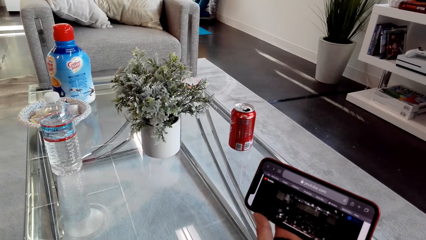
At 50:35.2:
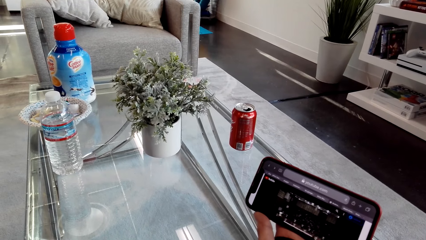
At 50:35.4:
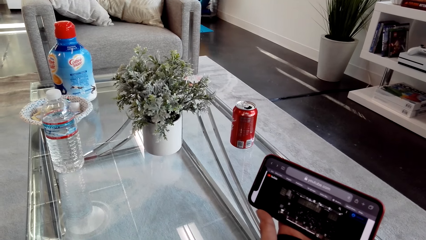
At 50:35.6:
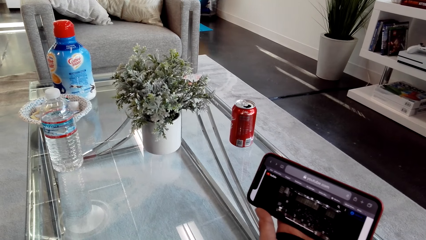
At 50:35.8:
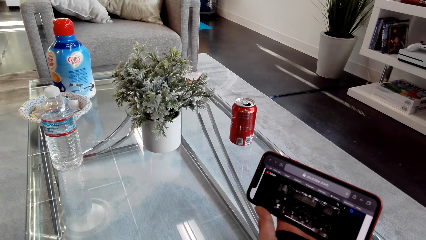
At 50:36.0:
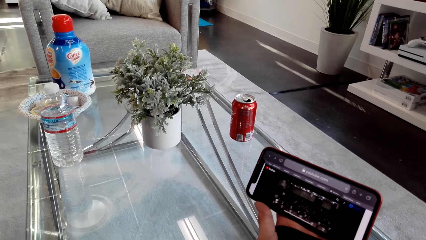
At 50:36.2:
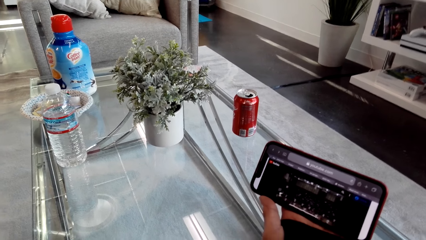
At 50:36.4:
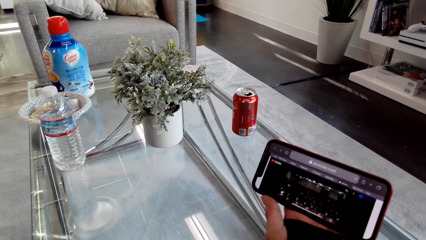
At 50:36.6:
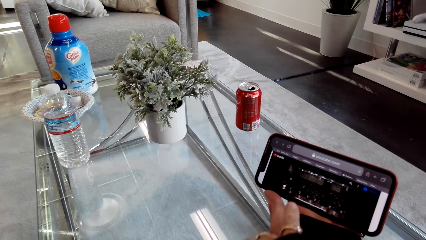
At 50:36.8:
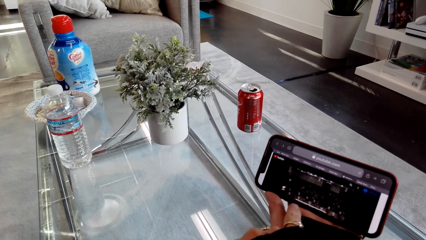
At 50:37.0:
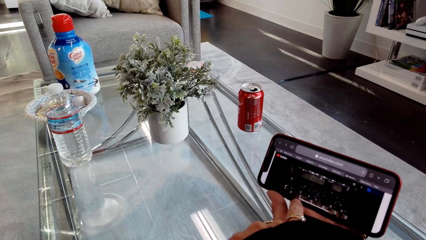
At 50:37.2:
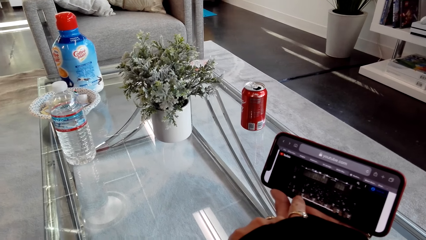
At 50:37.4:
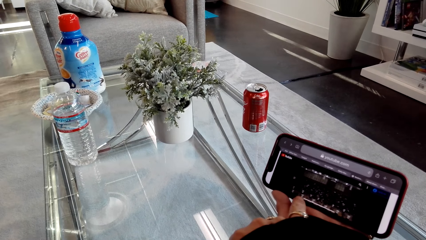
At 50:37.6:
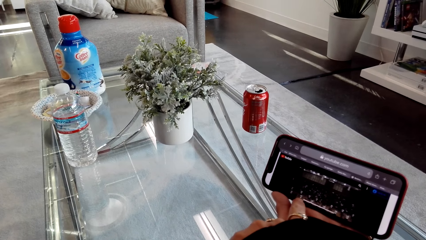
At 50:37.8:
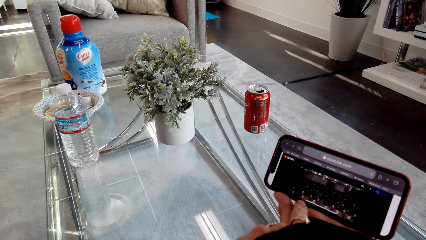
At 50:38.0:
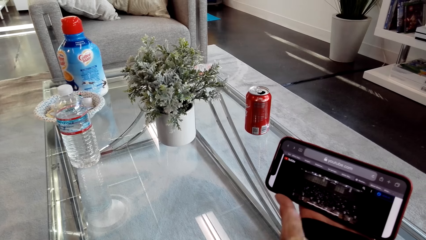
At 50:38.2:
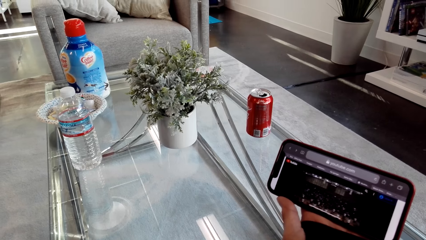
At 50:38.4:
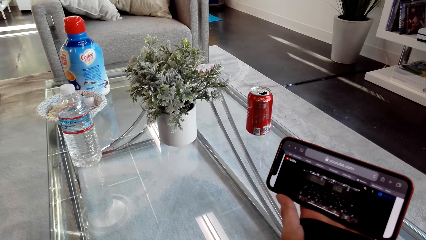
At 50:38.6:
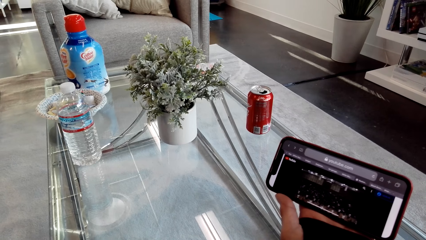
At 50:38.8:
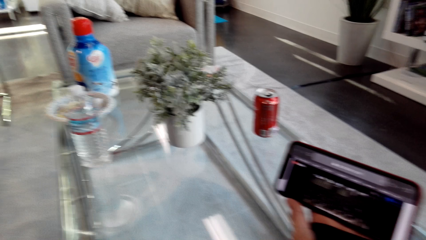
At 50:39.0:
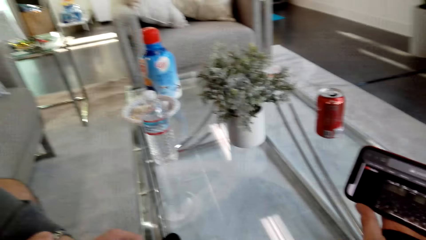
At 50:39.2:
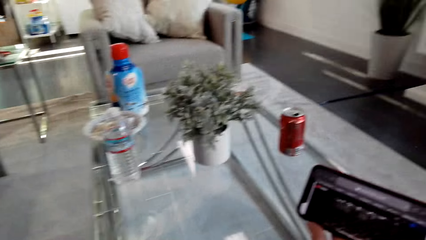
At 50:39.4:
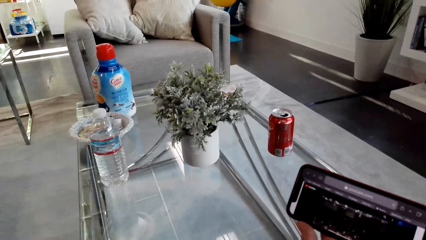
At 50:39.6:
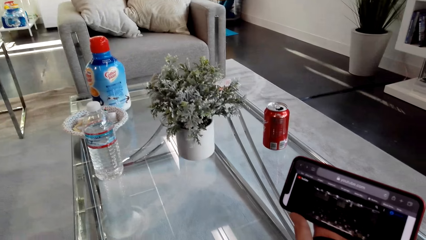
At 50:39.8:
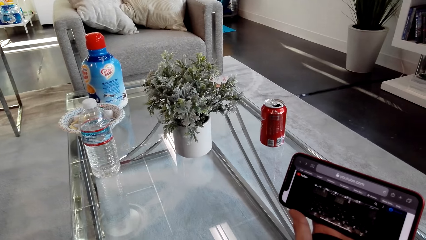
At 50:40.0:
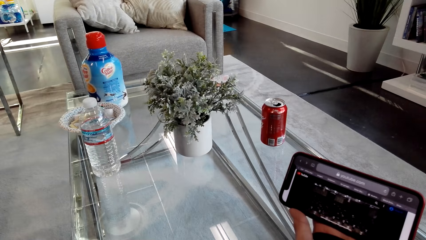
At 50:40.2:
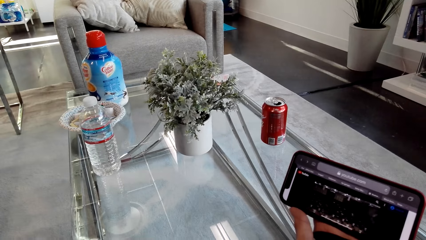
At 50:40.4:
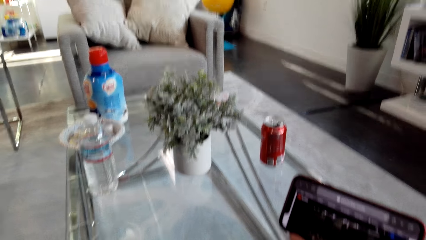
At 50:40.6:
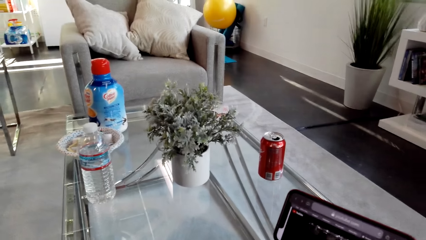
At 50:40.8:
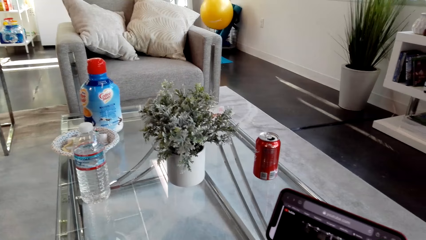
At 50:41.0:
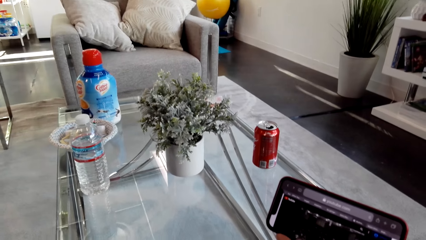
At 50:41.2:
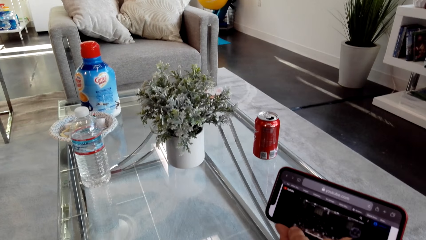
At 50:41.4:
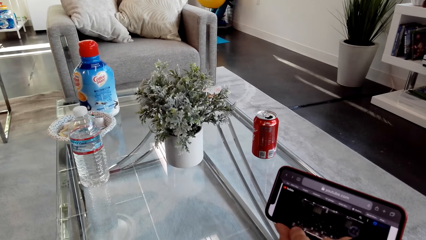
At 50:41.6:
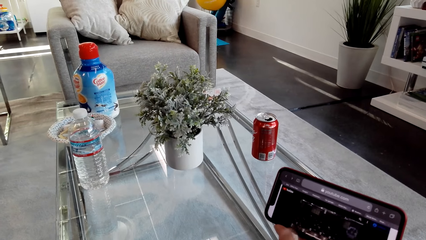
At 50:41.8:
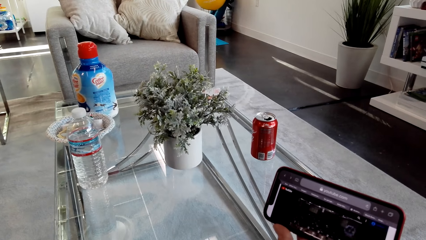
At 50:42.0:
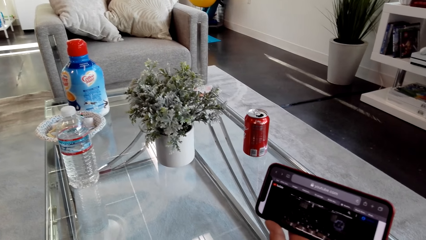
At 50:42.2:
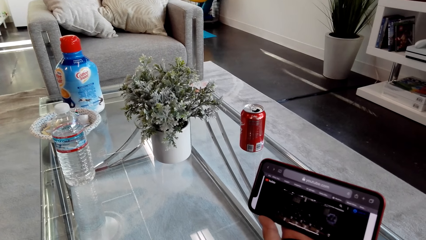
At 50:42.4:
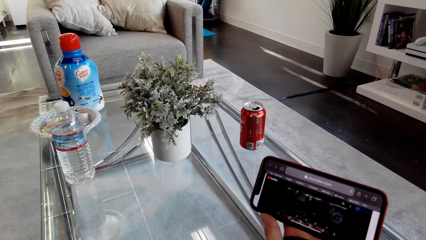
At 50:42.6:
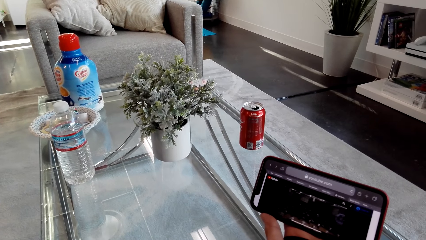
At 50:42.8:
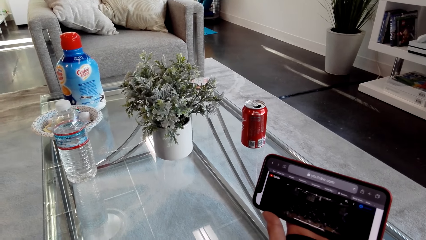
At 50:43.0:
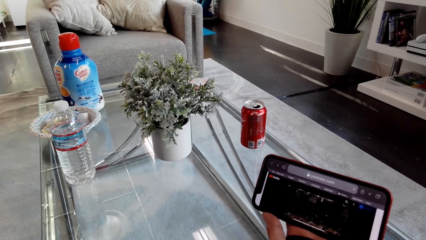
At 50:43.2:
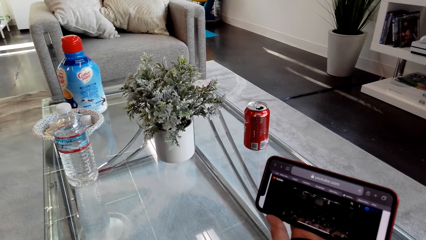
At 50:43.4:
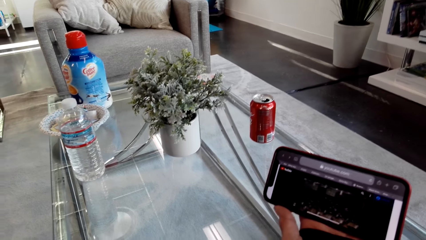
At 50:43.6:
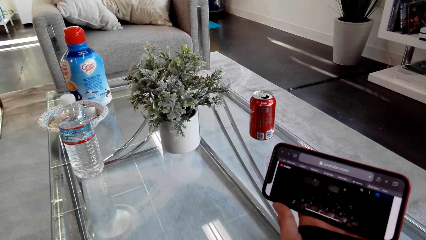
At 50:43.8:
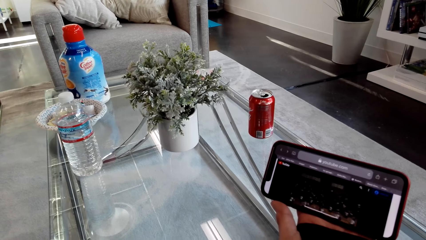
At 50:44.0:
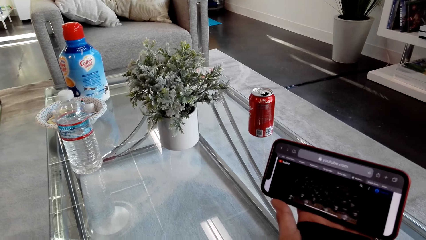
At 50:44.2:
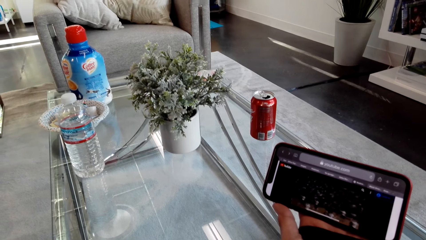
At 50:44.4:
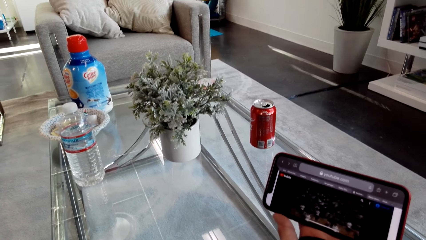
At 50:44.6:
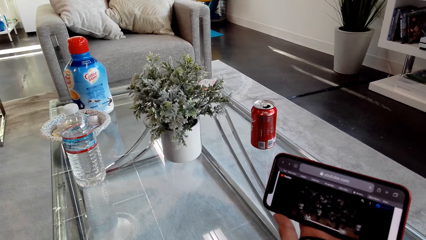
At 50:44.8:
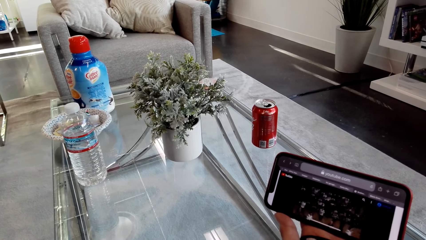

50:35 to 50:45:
The camera wearer points on the phone. They remove a finger from the phone. They use the phone.

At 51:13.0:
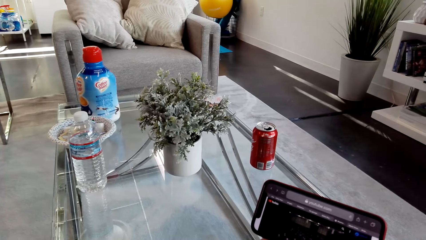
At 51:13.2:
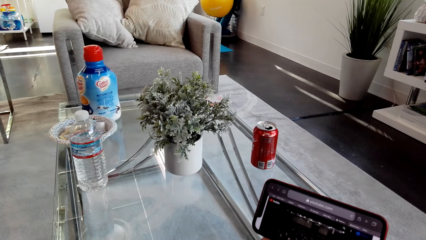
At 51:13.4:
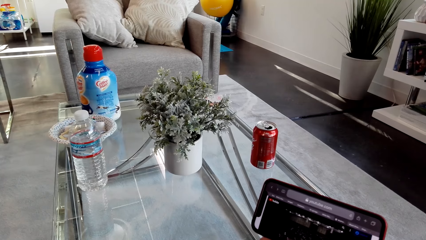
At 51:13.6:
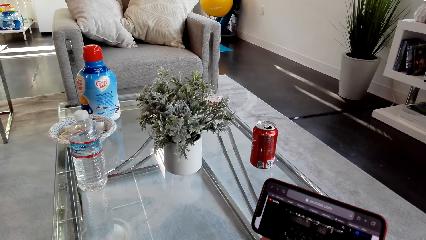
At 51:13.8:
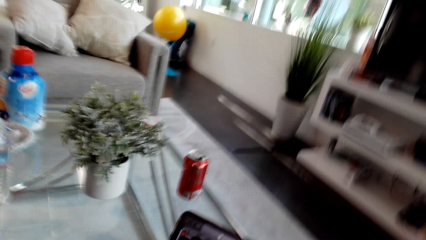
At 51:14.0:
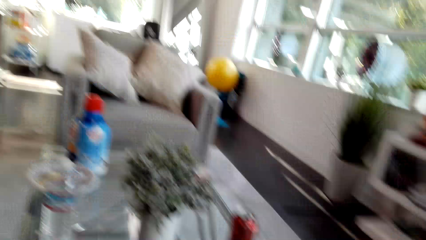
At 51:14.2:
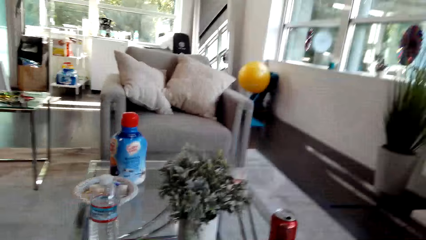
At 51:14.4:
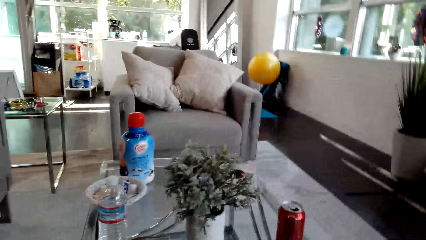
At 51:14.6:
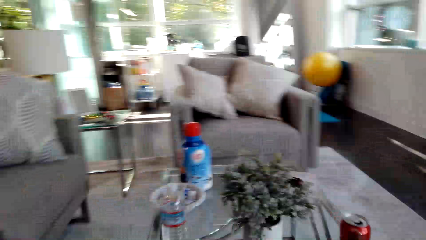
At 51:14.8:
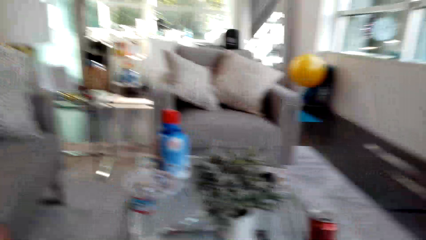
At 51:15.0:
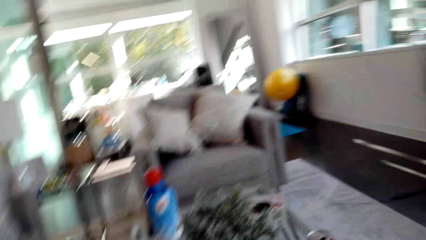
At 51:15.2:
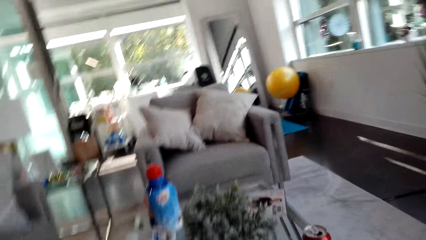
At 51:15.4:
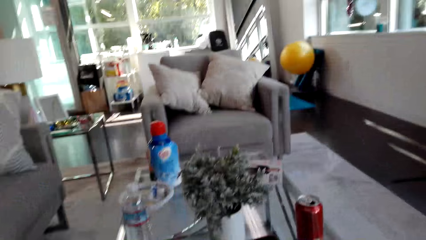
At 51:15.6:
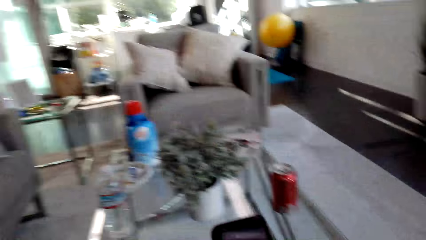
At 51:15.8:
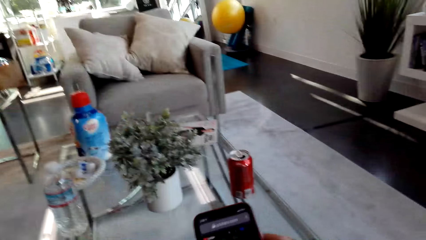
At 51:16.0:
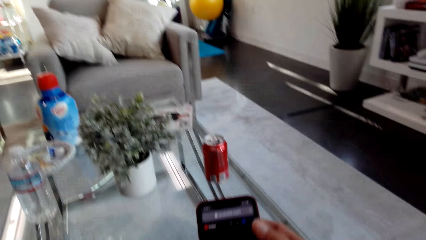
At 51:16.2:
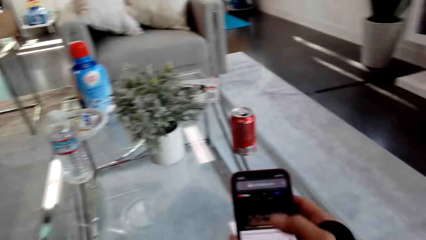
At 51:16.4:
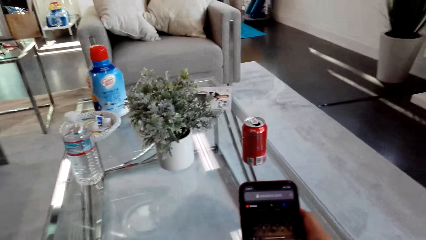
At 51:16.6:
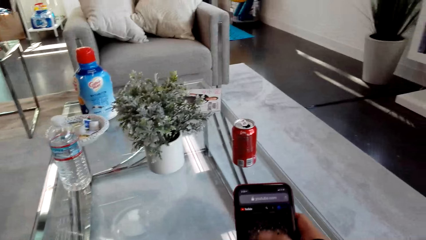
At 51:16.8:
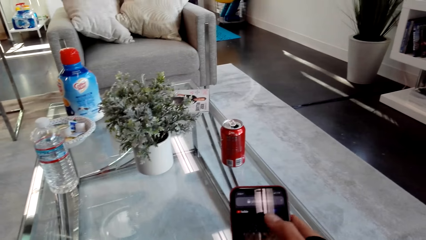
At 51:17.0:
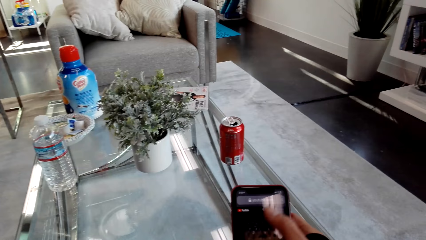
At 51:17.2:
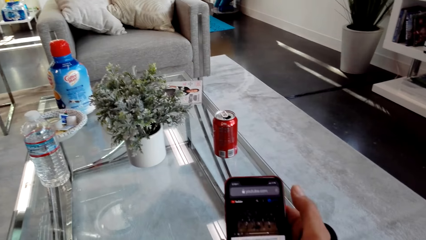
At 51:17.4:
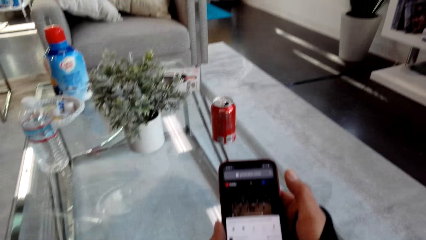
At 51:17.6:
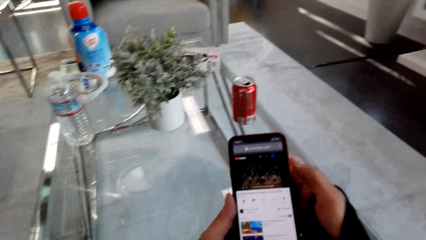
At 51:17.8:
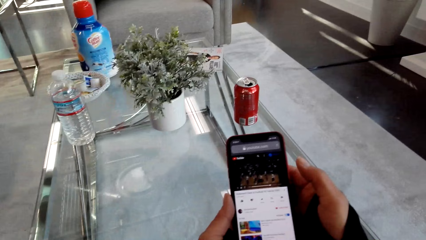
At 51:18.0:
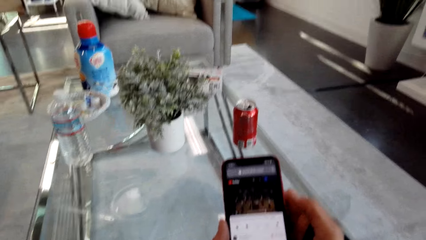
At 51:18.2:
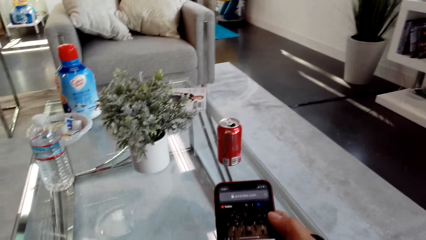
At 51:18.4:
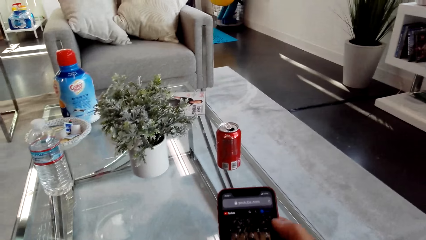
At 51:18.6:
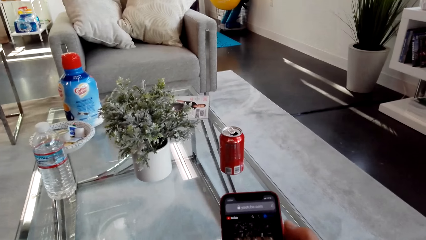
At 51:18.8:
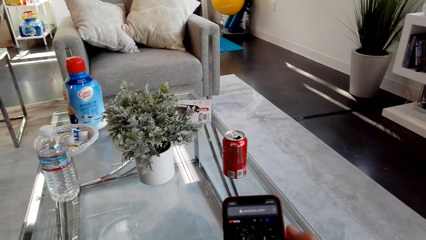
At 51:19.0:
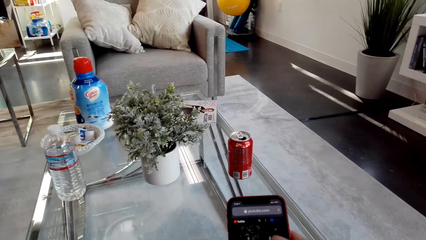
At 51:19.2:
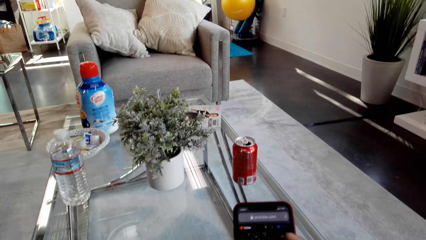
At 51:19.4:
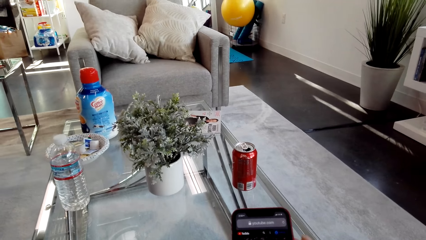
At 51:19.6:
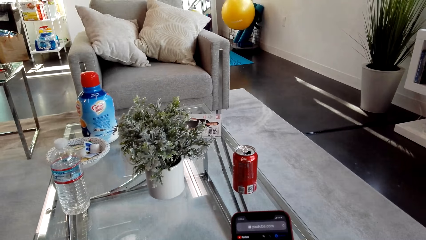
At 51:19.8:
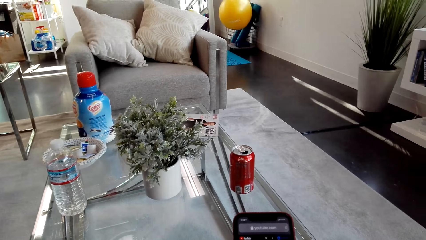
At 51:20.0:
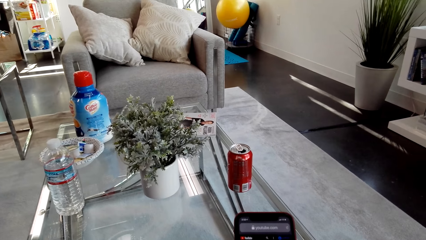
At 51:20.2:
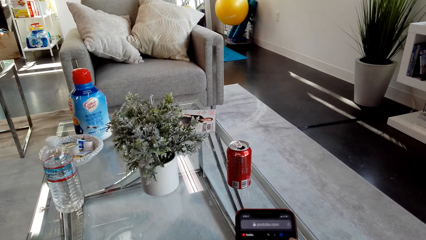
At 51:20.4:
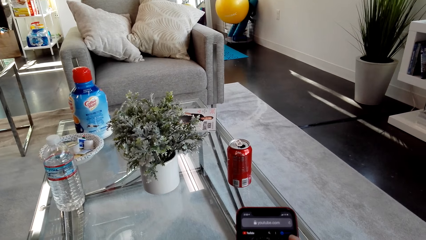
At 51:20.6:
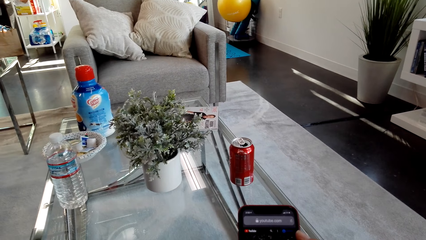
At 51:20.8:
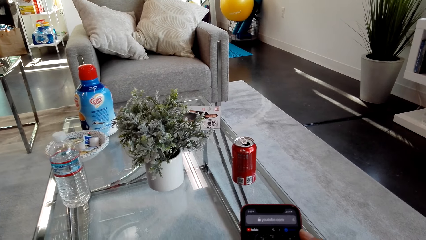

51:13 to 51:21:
The camera wearer looks around. They scroll the phone.
